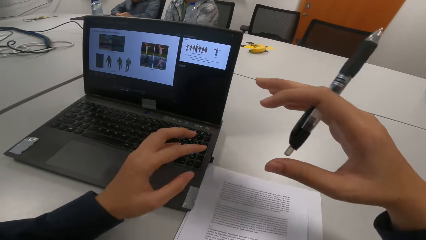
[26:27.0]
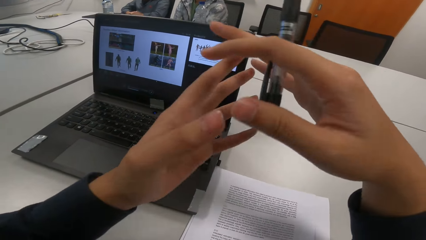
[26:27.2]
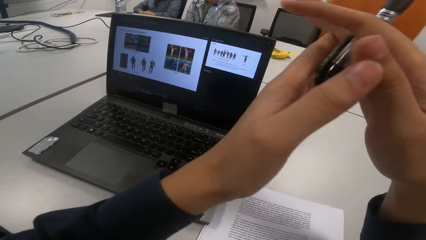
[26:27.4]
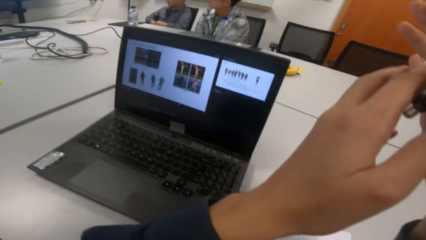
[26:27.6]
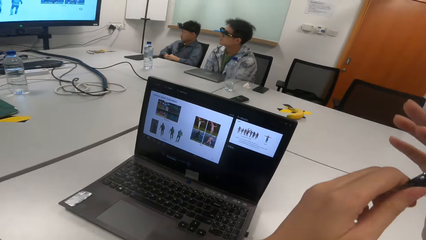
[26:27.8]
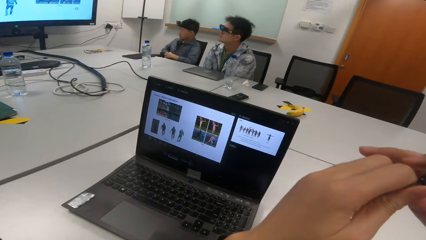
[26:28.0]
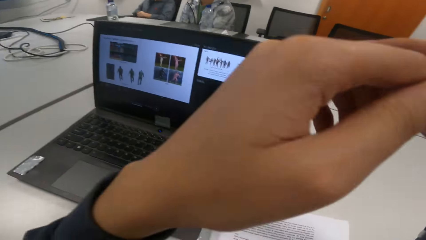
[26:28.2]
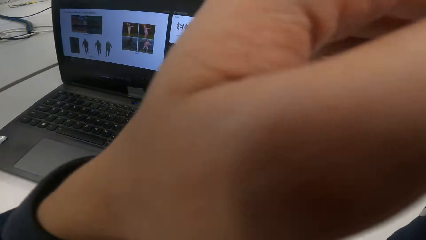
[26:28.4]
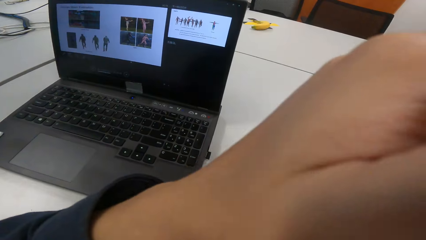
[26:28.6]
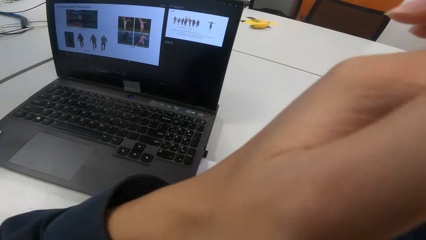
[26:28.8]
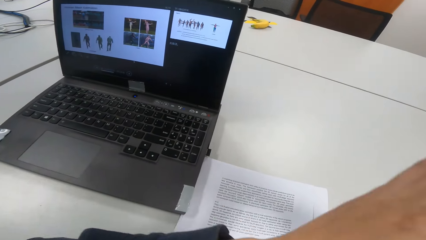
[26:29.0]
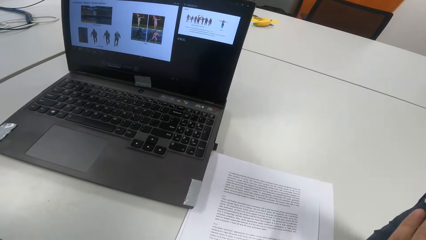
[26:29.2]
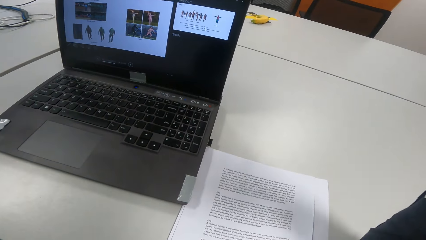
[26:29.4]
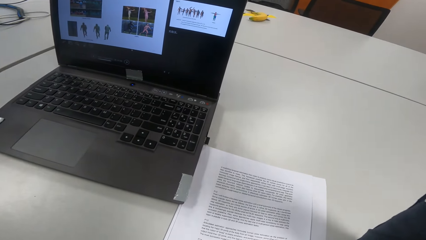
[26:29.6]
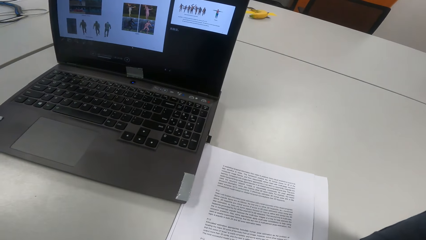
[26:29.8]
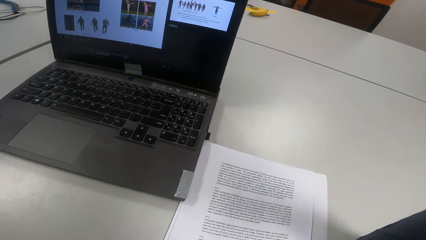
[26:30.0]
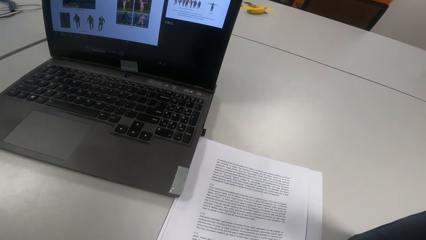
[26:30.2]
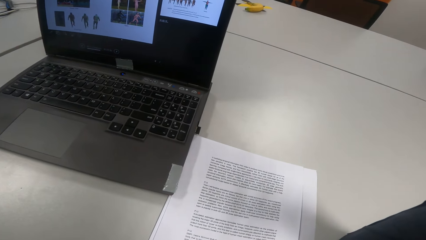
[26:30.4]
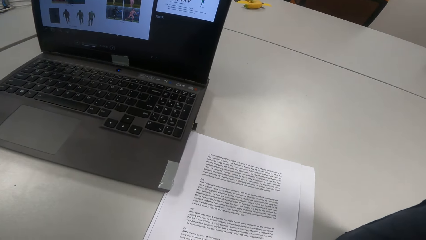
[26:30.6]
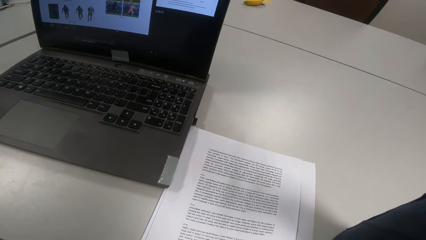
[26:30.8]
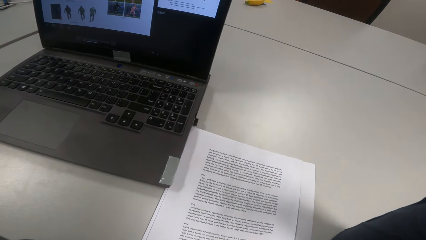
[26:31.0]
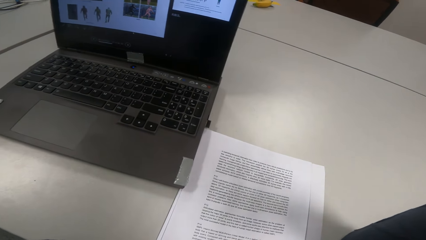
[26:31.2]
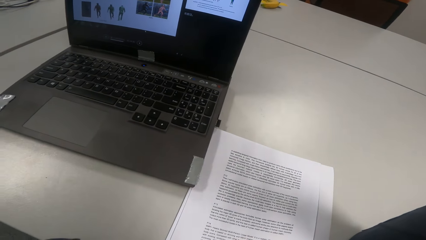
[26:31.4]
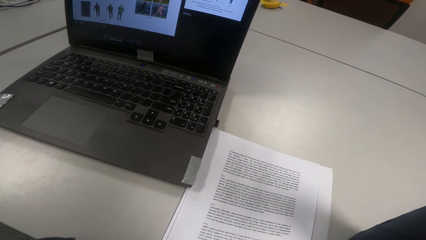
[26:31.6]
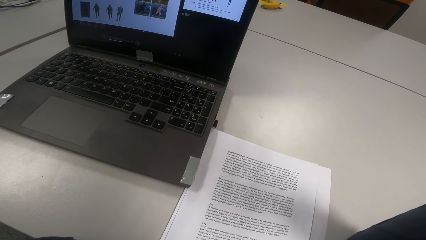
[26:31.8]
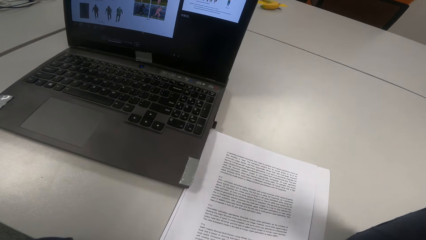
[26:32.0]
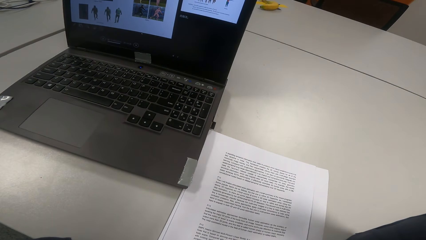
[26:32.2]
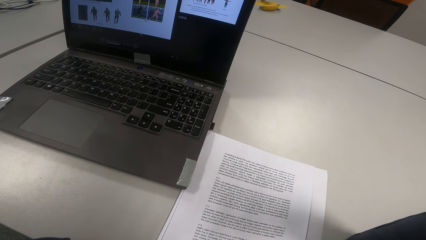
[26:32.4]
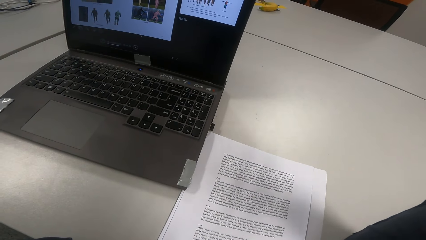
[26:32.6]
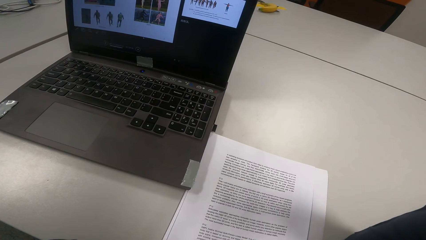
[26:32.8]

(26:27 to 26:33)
The camera wearer reads a presentation. They hold the pen with both hands. They put hands together.

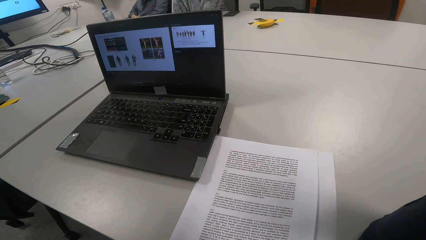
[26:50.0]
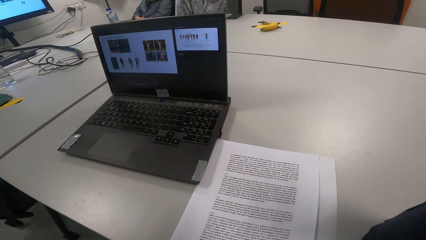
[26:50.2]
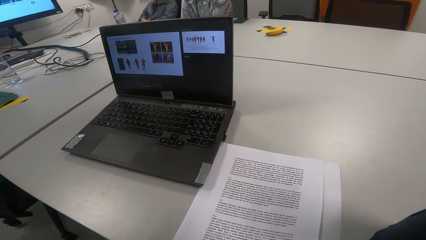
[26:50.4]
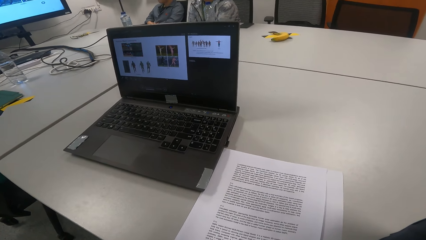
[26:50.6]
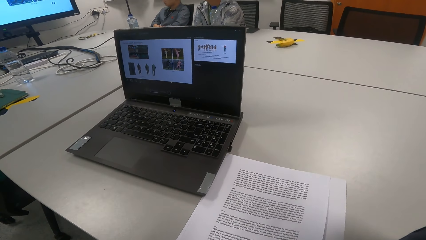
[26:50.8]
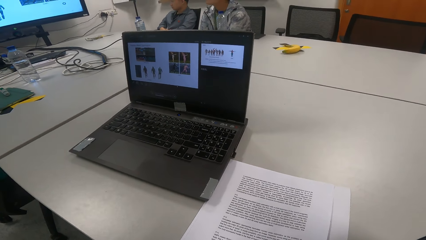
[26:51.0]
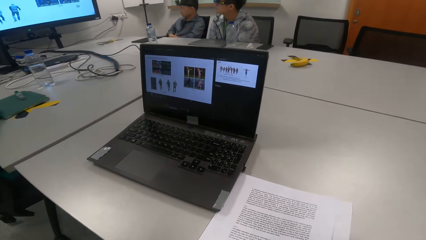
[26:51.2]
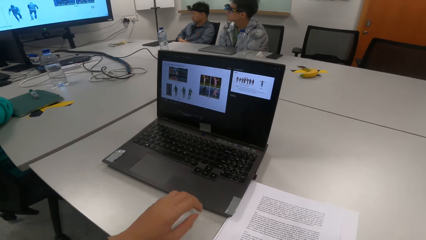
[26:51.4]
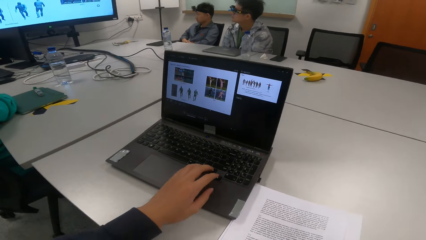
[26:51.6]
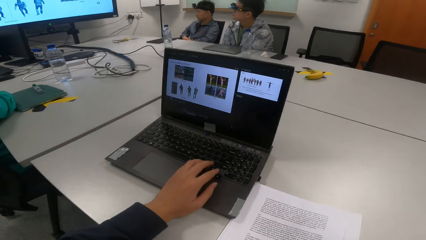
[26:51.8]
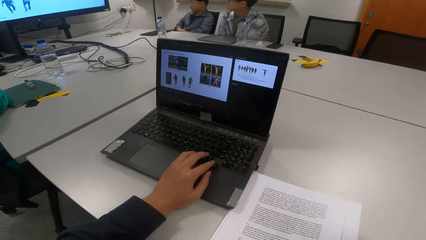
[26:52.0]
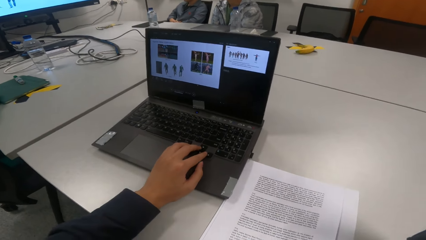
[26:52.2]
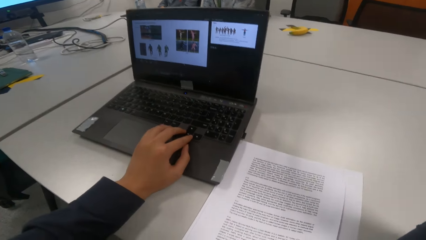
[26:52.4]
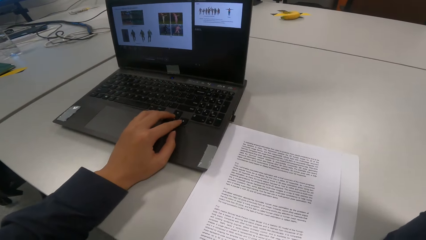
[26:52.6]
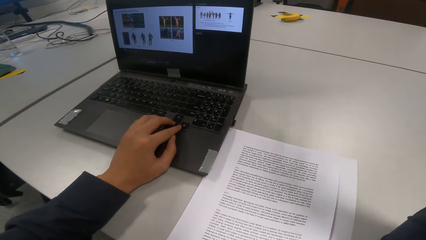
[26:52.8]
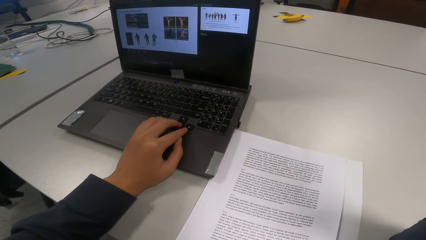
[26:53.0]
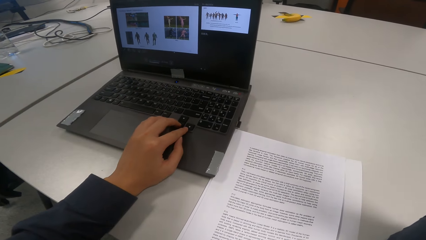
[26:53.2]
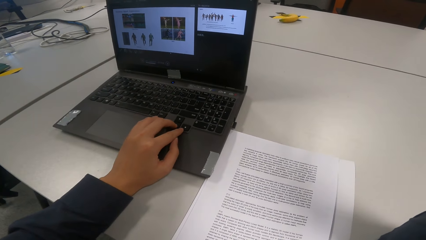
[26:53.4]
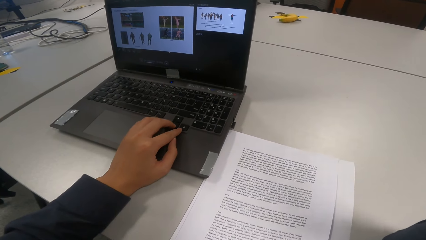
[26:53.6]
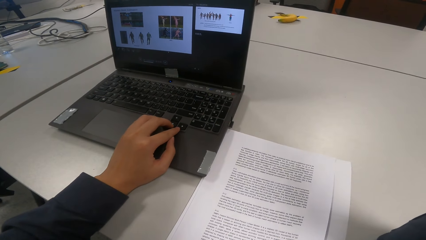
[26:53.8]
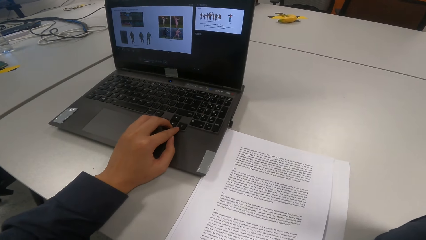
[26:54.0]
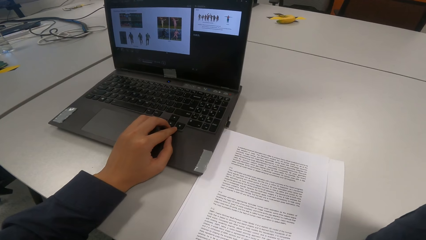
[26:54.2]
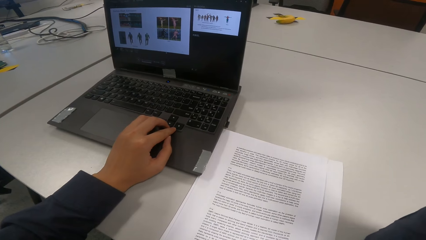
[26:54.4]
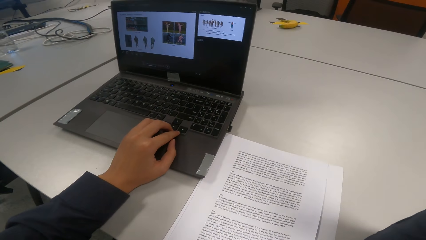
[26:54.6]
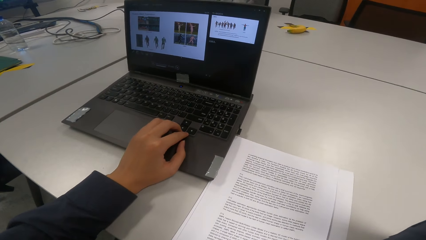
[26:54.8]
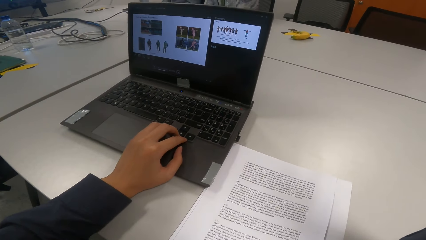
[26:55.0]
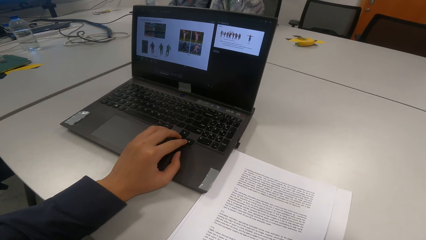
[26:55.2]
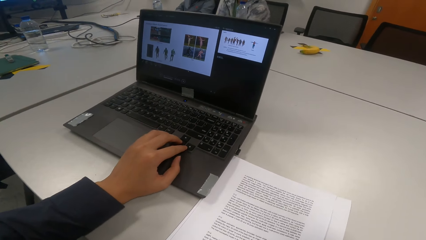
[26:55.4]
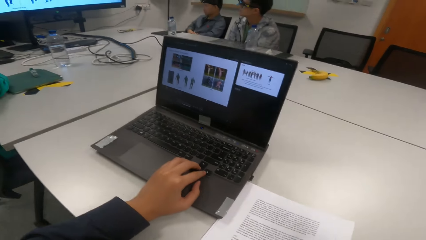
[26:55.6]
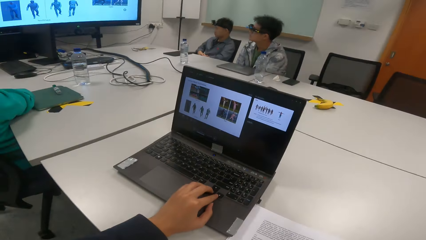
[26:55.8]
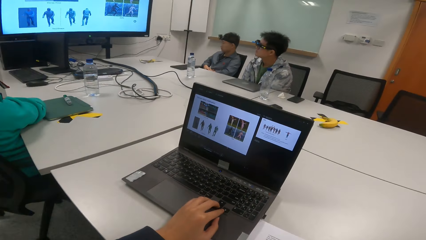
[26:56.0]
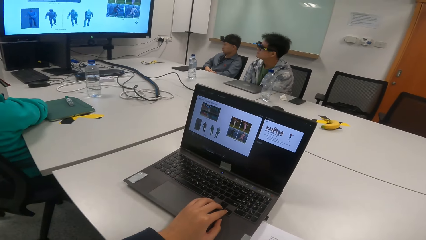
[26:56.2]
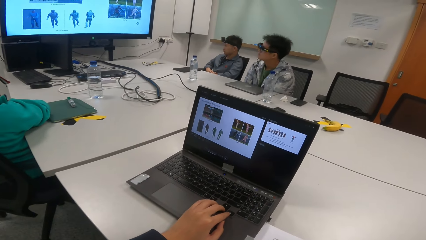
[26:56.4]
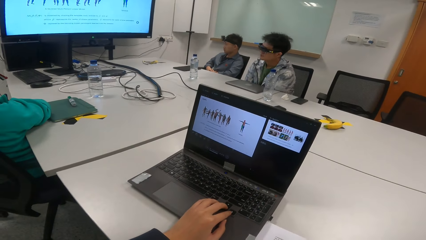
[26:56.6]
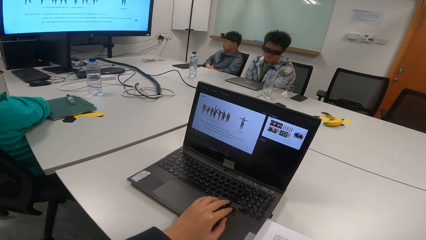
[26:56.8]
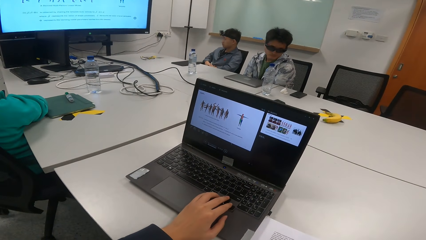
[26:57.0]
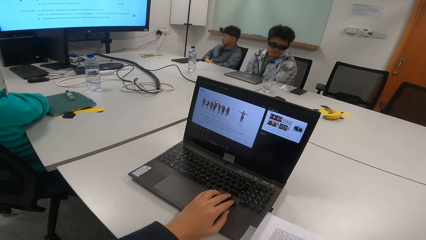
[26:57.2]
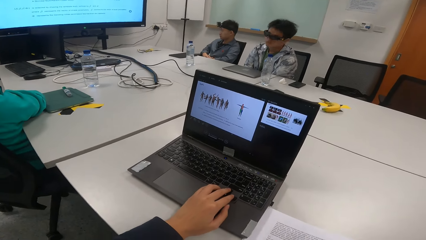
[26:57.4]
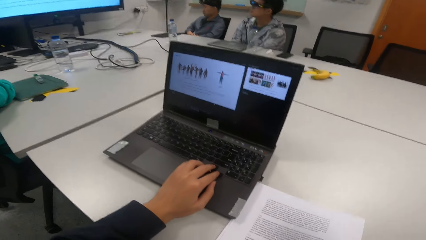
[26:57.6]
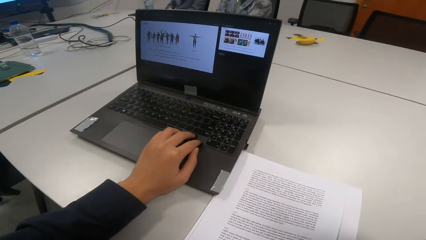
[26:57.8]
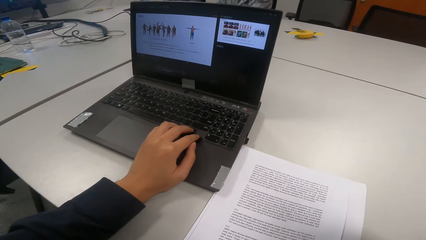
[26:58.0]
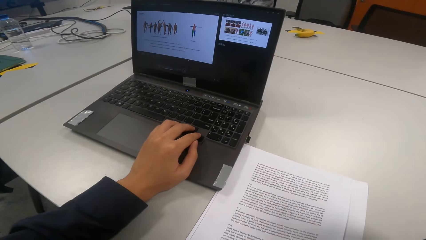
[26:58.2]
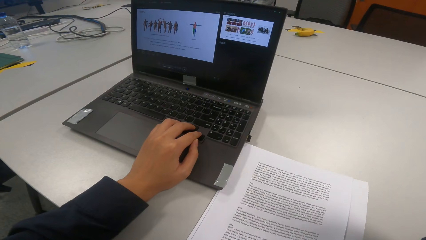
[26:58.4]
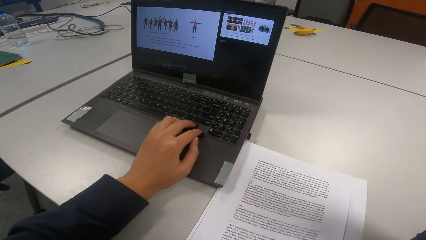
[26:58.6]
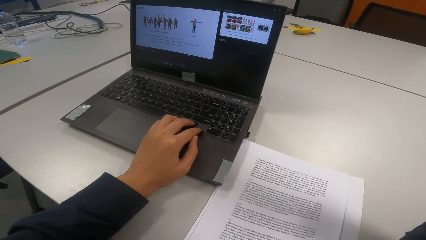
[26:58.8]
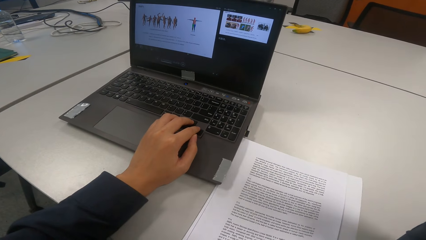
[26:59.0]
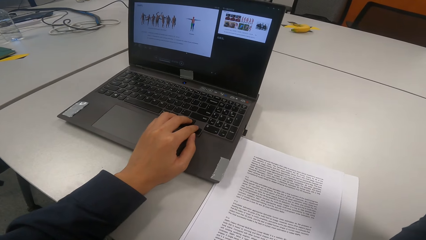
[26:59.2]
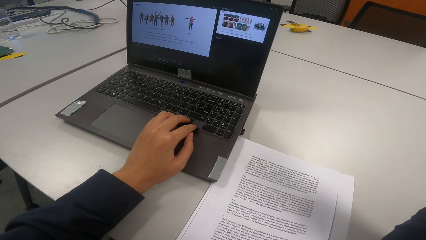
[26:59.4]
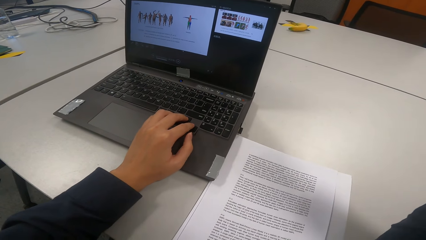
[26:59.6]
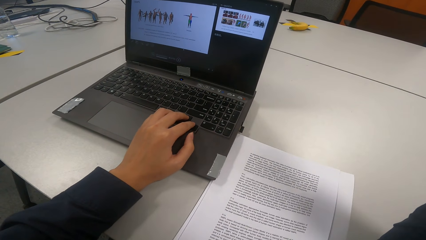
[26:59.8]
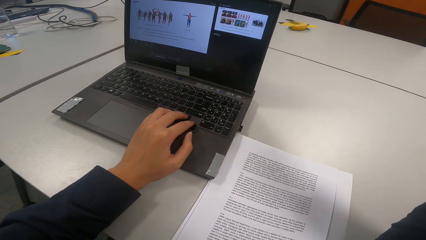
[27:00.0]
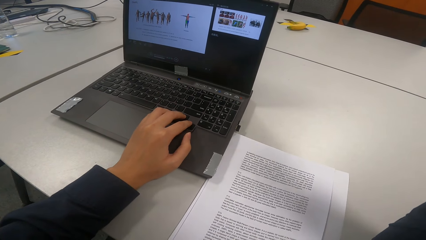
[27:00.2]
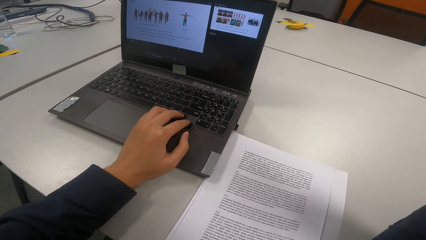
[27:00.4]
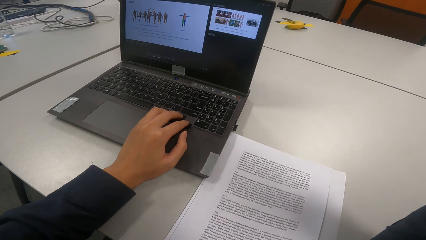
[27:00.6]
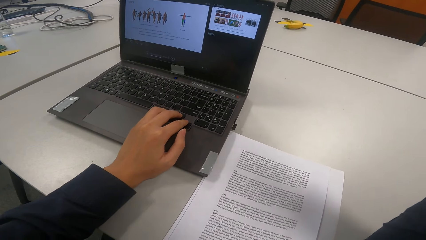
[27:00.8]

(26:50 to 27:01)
The camera wearer places a hand on the laptop. They touch the laptop. They operate the laptop.
